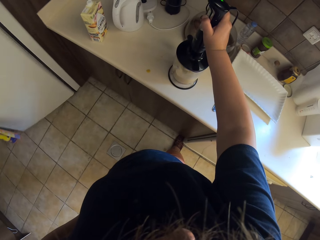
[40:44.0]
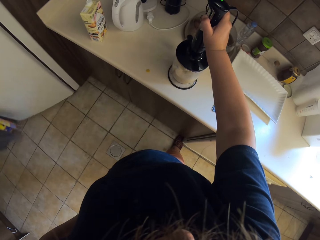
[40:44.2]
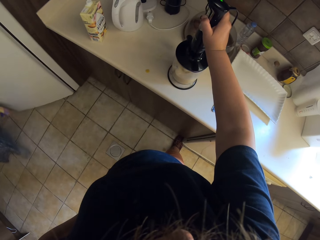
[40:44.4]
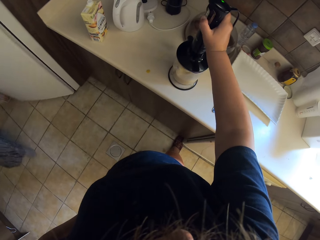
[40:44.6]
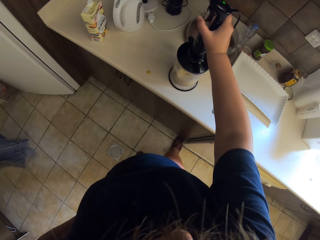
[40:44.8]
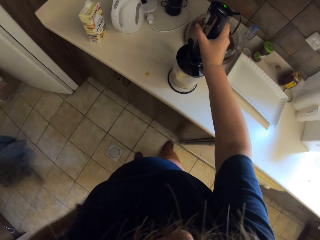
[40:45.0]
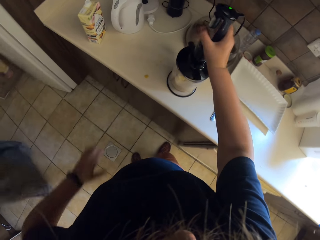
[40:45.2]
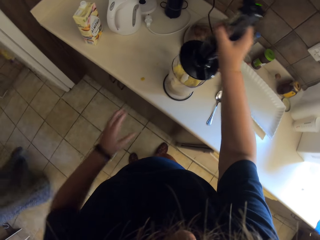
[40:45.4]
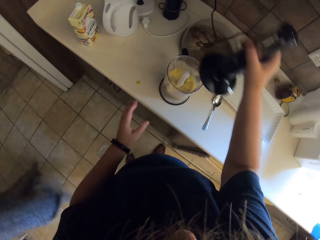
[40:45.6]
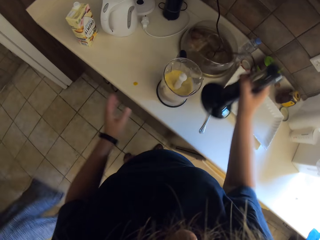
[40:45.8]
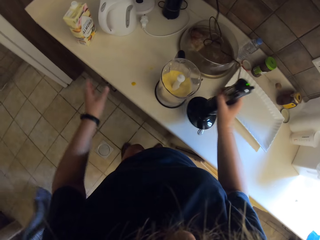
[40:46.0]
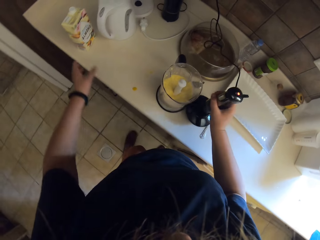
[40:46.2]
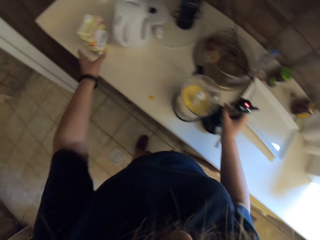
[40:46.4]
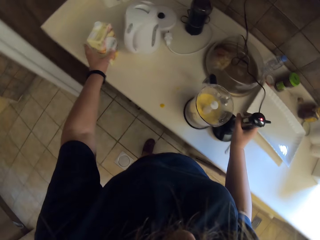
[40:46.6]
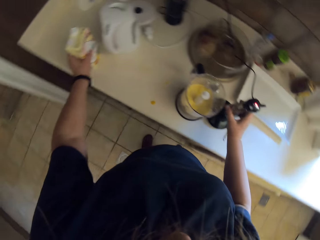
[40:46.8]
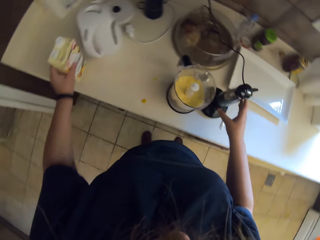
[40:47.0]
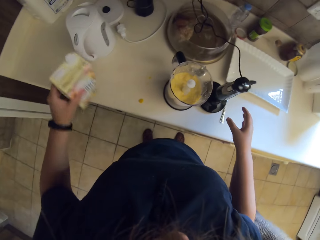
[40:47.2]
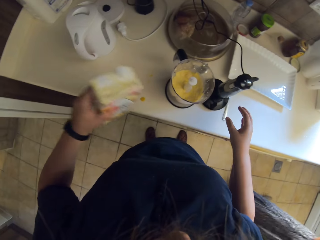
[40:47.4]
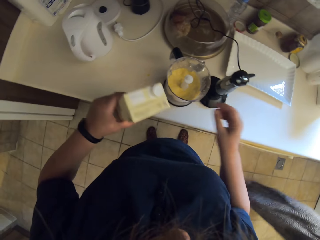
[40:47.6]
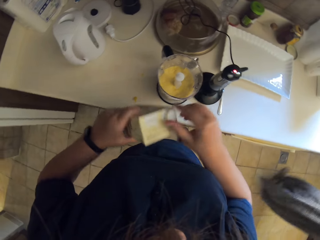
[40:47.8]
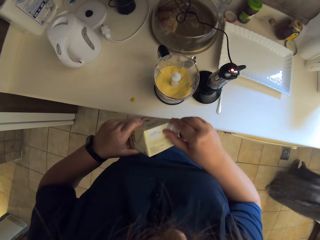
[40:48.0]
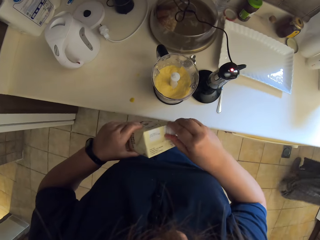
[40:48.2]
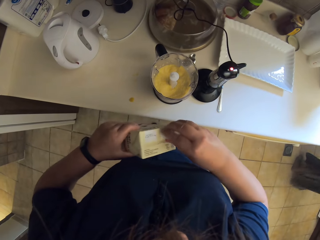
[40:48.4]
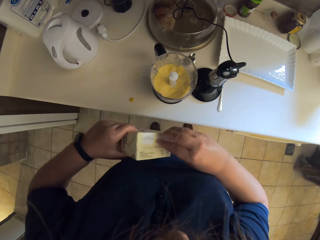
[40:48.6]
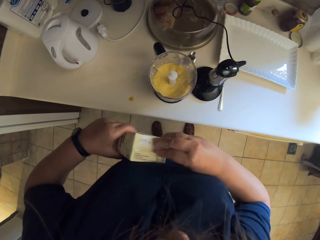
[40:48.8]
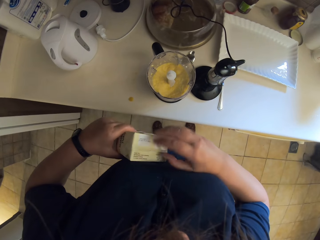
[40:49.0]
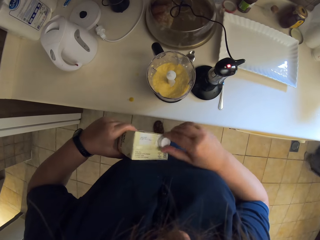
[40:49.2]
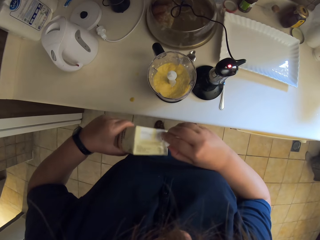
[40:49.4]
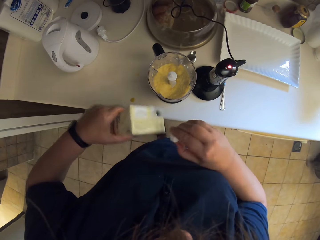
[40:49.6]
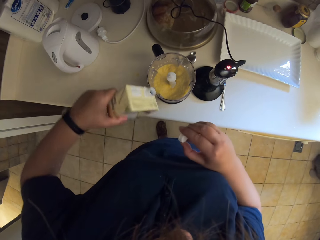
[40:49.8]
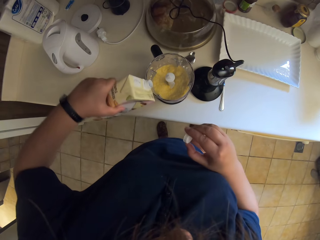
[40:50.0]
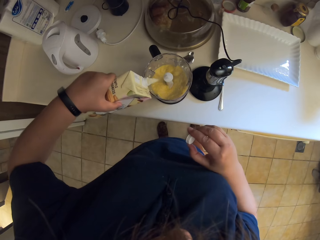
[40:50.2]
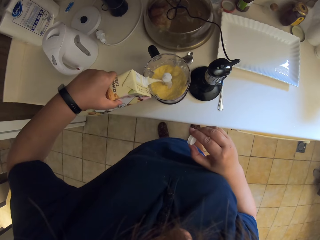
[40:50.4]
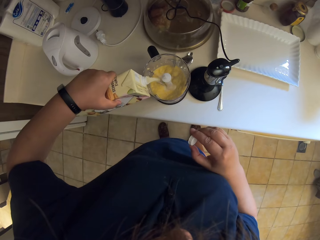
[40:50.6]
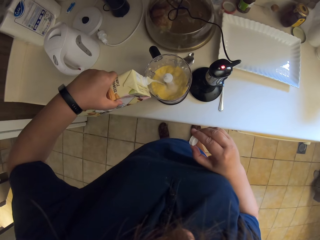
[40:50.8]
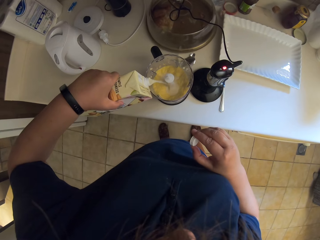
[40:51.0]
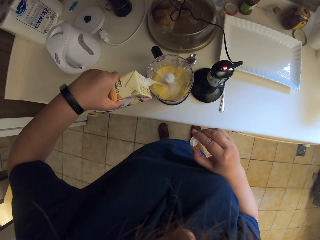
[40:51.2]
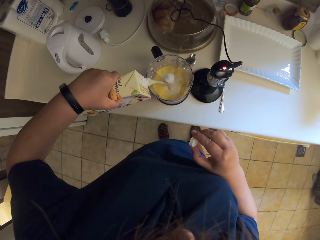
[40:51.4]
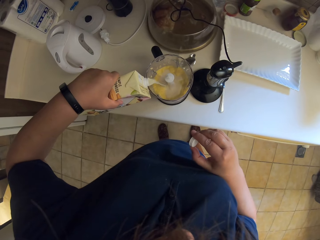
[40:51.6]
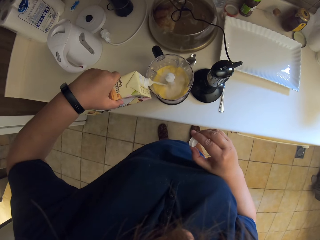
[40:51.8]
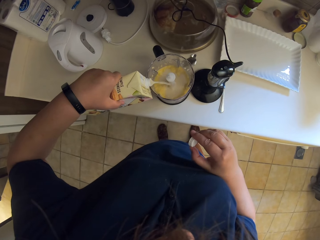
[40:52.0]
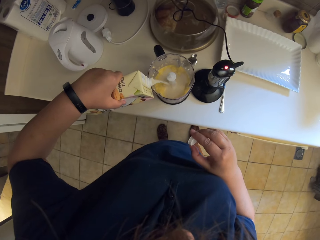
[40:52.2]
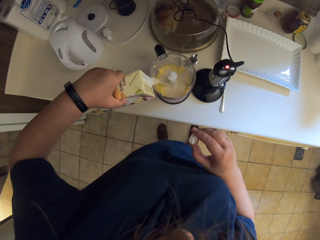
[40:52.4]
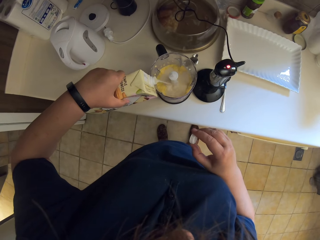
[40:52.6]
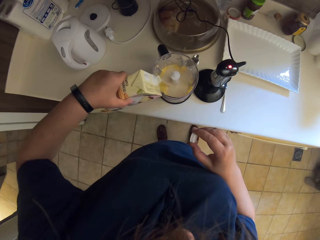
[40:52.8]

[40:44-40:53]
A woman walks away. The camera wearer opens the blender. They pick up almond juice. They open the almond box. They pour the almond juice in the blender.

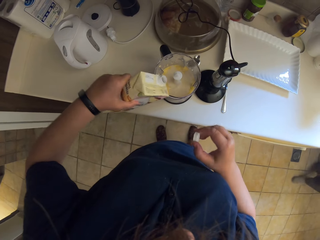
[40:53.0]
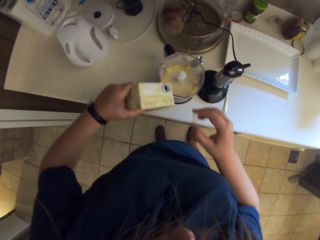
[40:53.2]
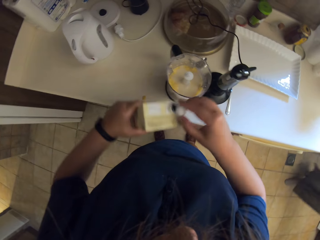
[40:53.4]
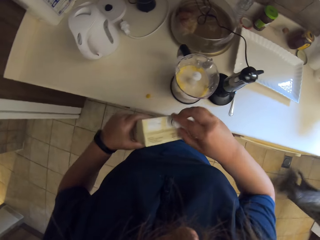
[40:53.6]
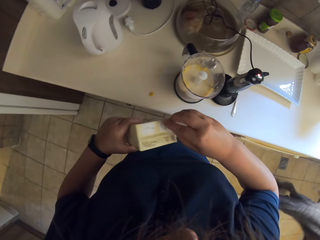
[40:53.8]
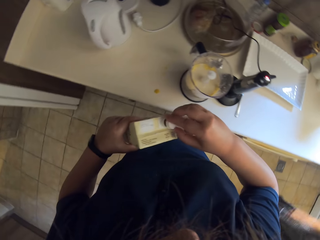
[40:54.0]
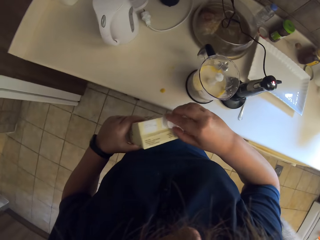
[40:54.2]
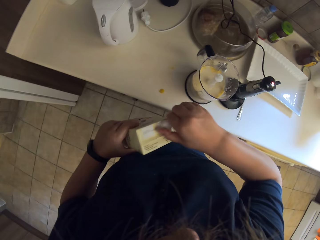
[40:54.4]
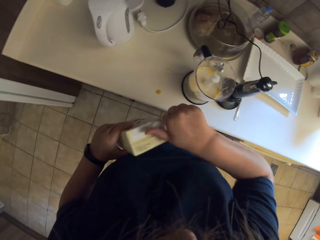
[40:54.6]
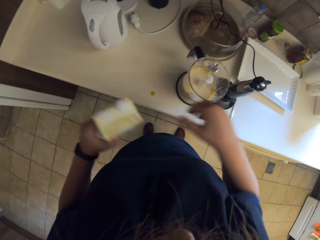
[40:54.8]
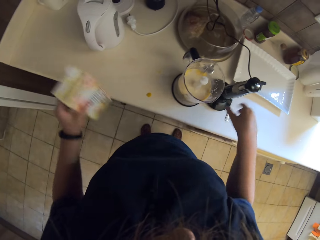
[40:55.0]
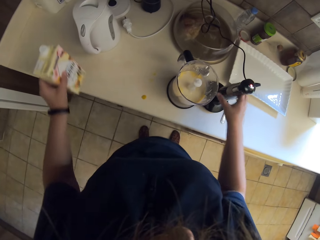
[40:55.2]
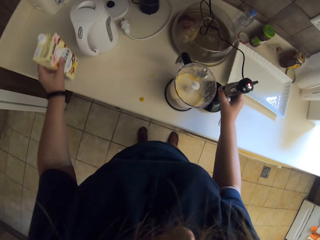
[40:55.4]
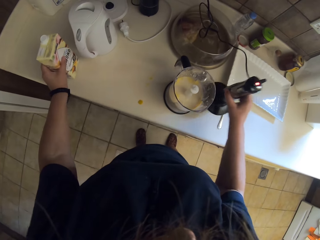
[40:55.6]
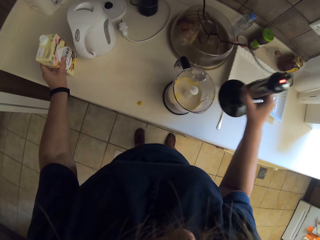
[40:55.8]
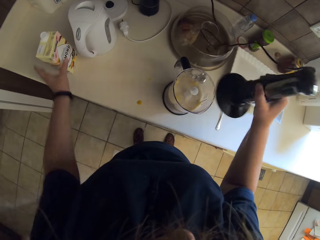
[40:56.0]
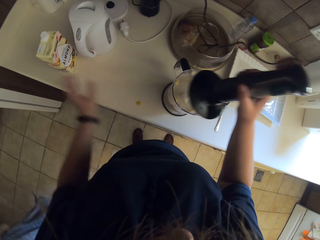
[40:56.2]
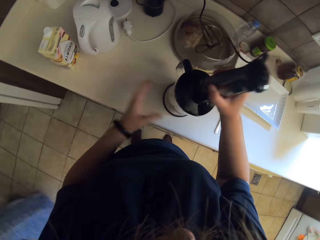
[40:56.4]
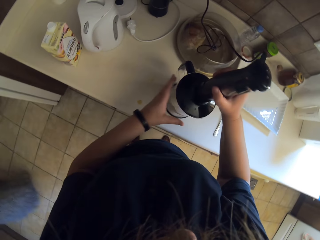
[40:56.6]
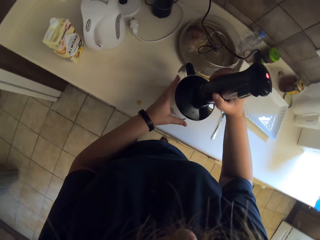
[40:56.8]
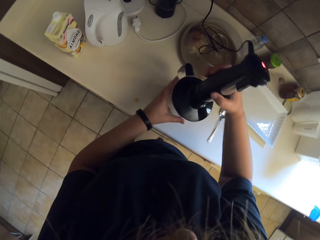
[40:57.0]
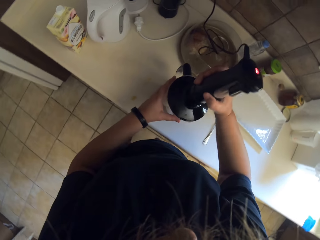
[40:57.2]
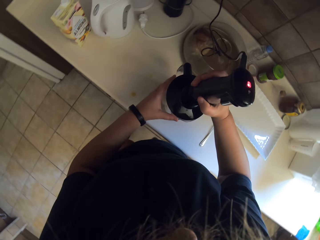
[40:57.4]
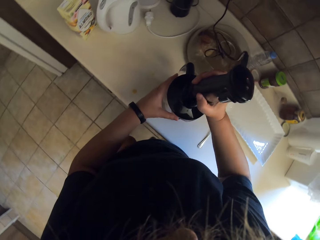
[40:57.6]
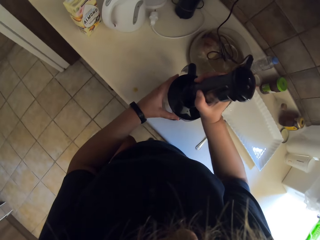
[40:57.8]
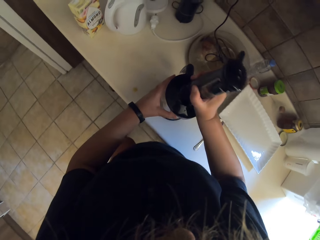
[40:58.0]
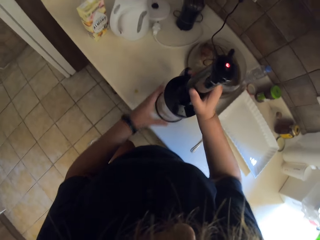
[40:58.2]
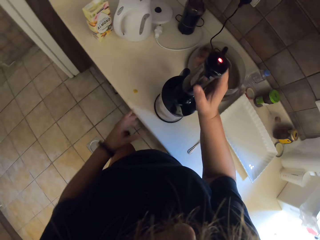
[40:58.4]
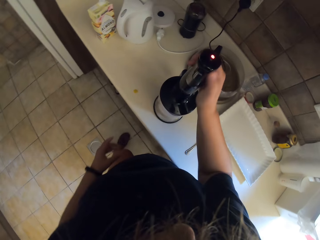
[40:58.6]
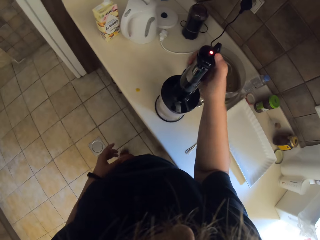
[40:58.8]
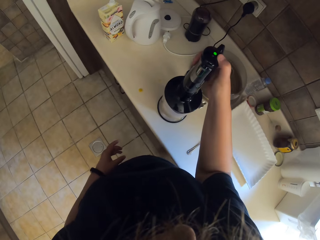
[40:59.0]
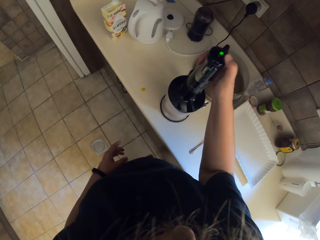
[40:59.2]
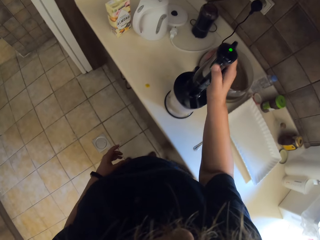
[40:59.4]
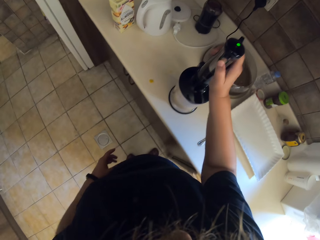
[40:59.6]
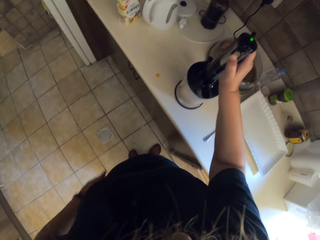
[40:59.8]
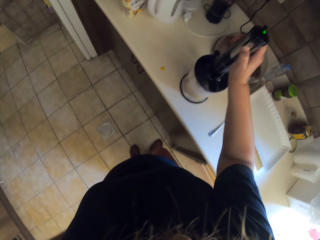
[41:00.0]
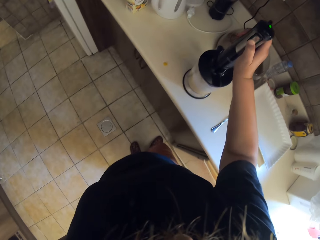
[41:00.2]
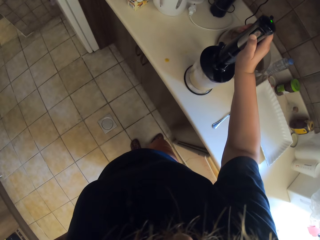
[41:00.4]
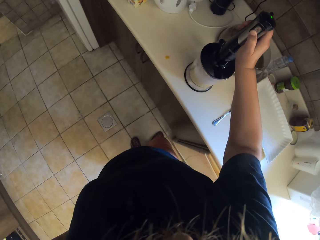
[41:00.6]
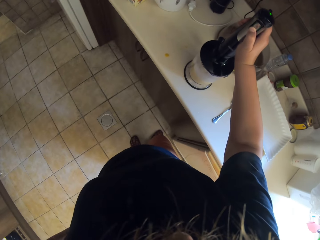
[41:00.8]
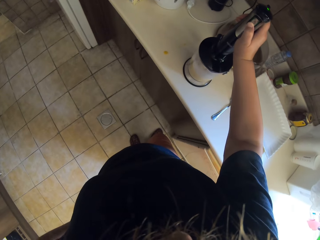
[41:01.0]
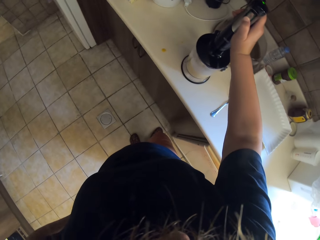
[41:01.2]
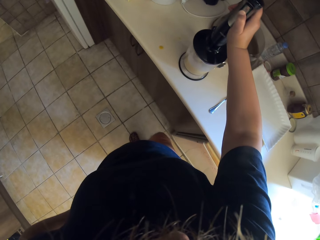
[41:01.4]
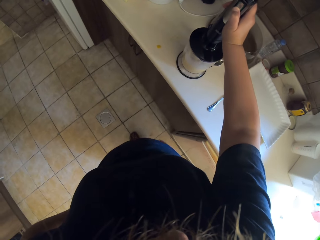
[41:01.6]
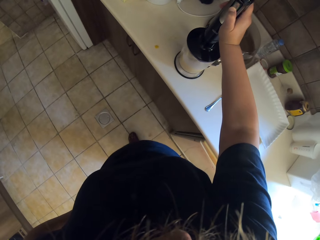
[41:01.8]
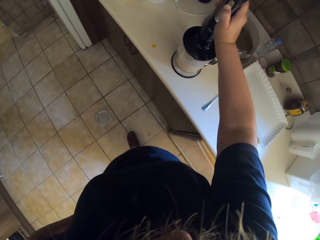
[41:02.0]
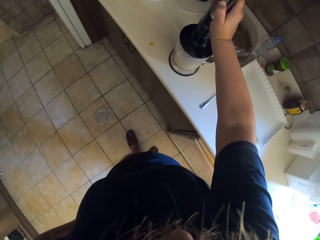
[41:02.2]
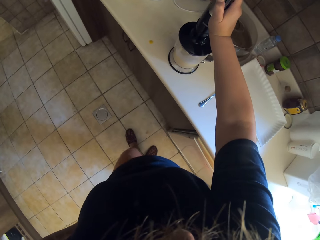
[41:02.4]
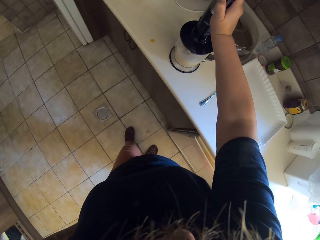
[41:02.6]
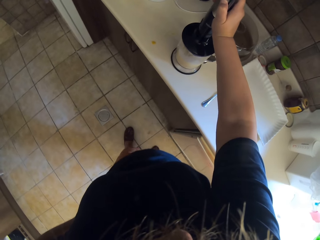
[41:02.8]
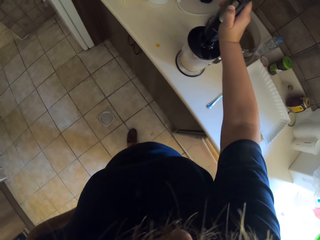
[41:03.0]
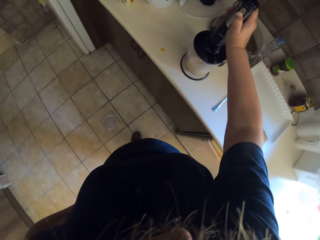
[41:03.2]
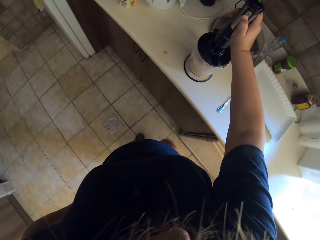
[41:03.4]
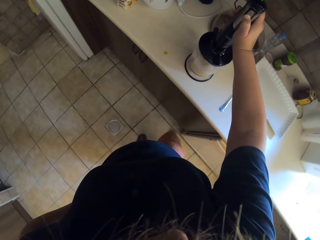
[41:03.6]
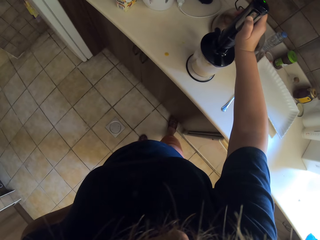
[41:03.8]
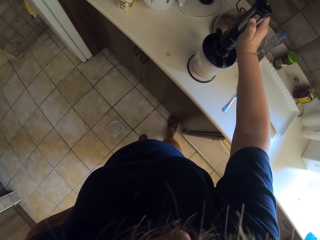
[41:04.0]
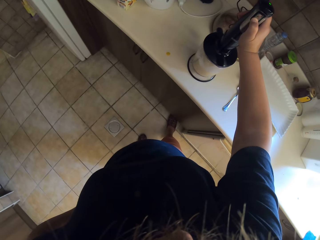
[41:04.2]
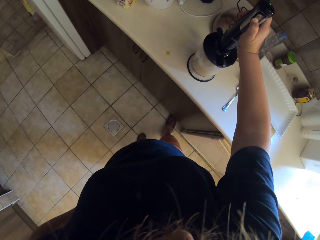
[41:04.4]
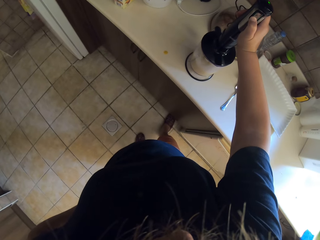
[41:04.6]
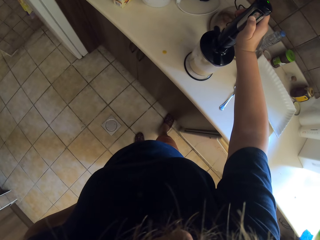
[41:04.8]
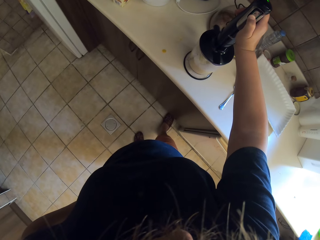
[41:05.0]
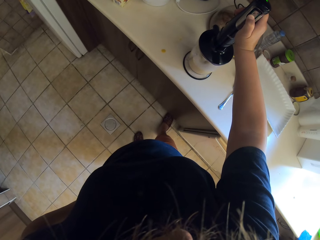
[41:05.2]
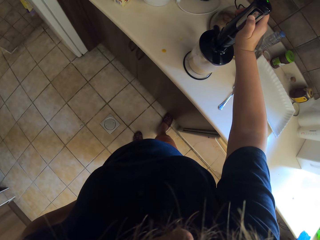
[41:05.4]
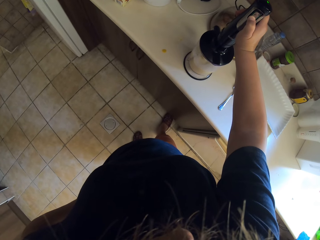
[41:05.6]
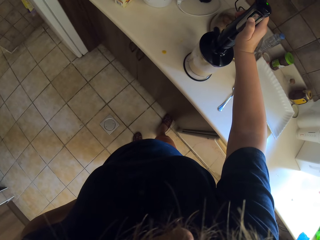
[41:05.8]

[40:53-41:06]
The camera wearer closes the box. They put the box on the table. They blend the mix. They close the blender. They blend the fruits.
